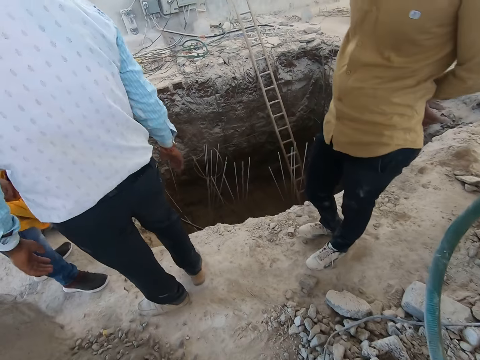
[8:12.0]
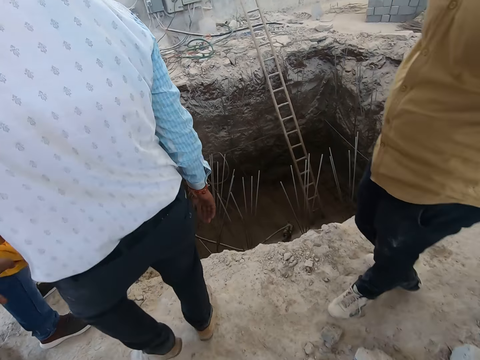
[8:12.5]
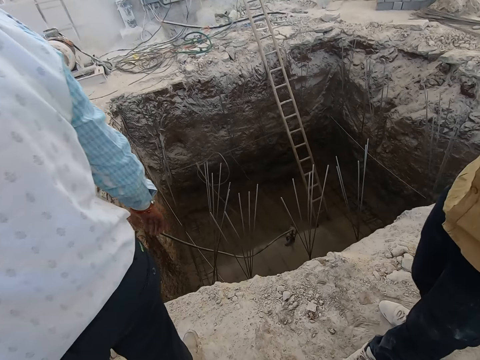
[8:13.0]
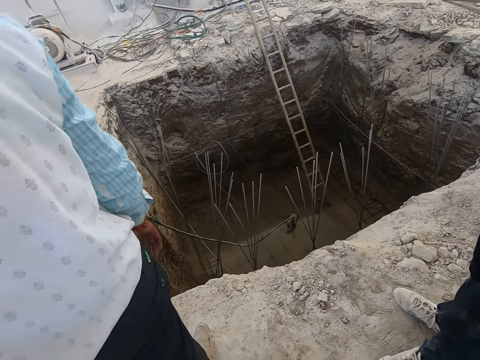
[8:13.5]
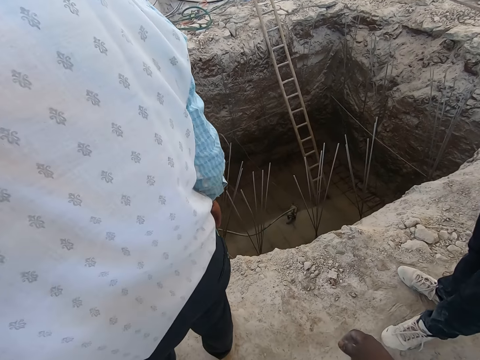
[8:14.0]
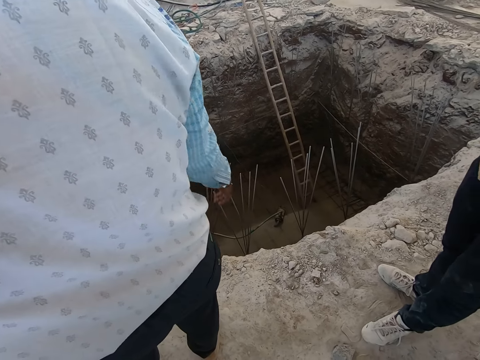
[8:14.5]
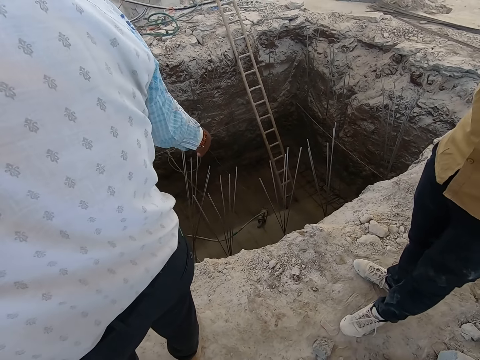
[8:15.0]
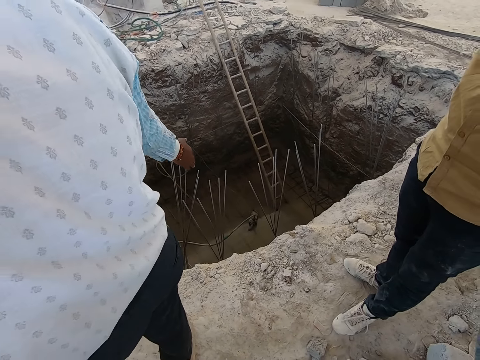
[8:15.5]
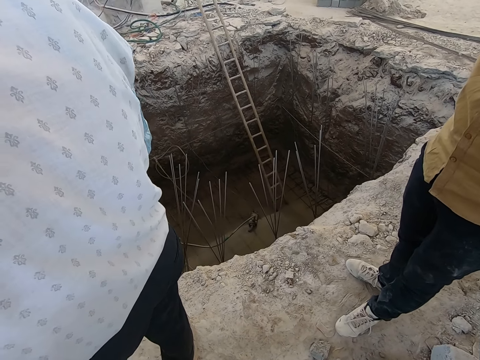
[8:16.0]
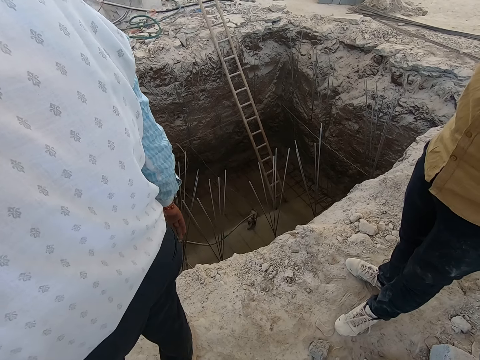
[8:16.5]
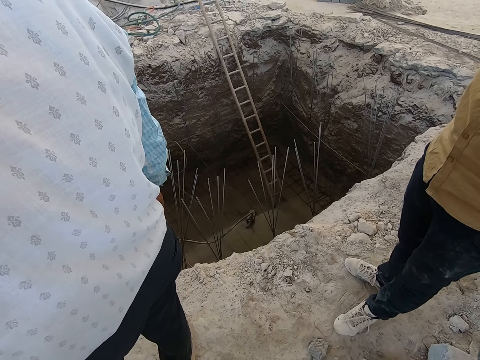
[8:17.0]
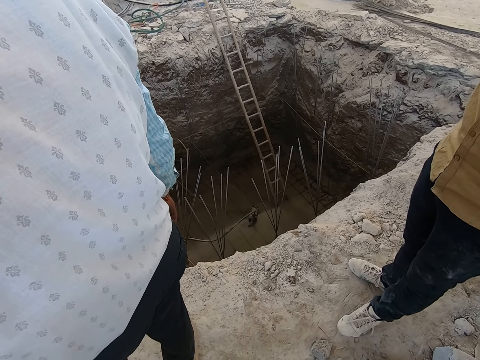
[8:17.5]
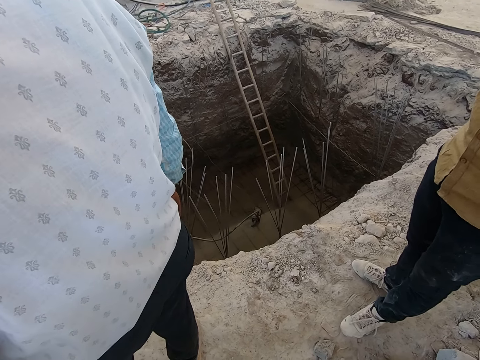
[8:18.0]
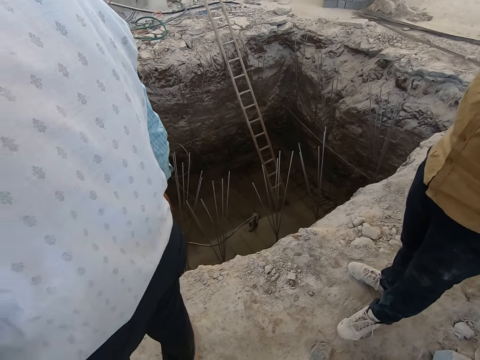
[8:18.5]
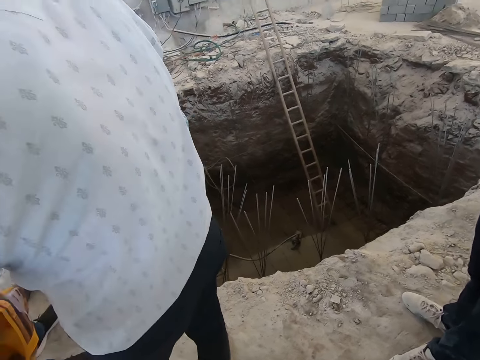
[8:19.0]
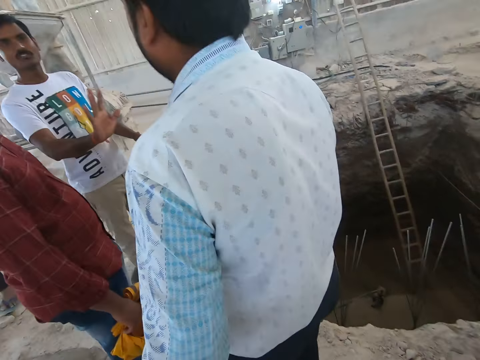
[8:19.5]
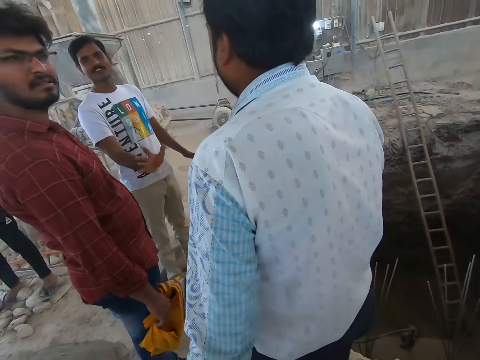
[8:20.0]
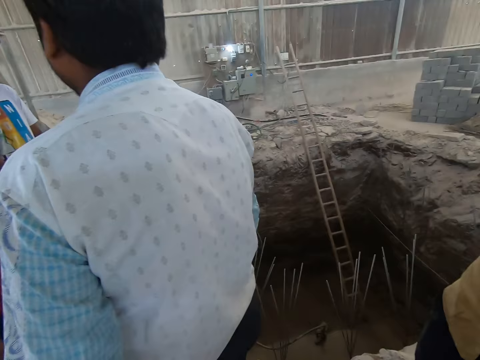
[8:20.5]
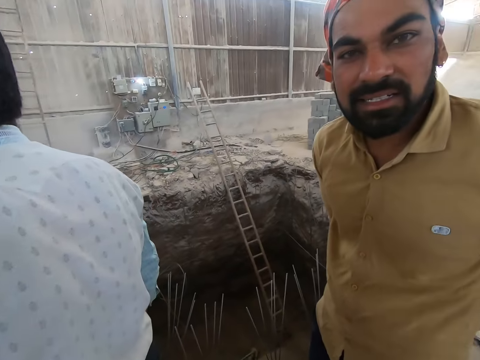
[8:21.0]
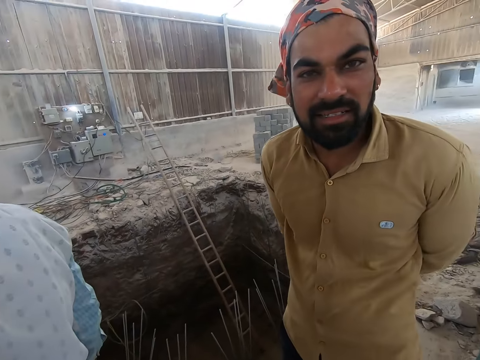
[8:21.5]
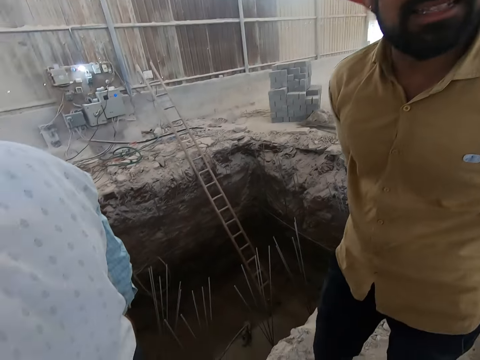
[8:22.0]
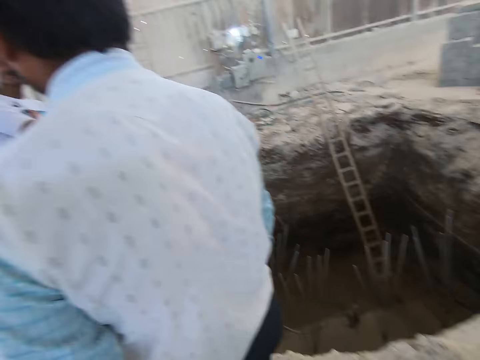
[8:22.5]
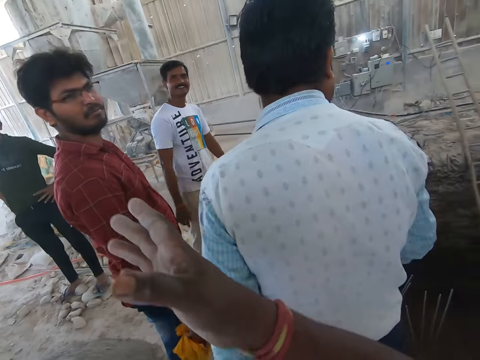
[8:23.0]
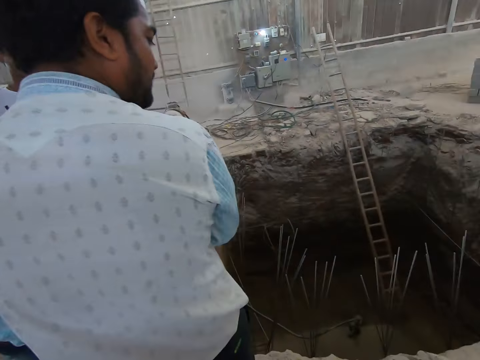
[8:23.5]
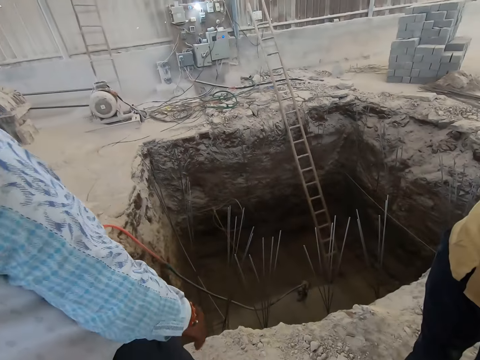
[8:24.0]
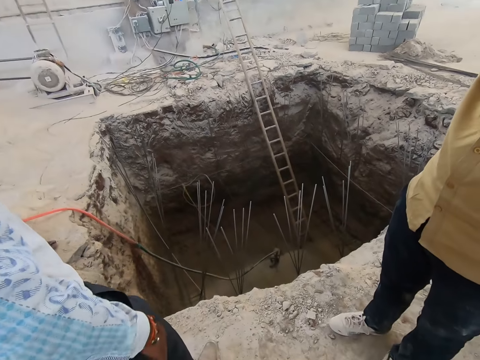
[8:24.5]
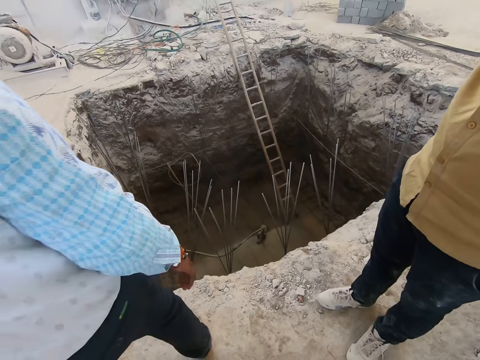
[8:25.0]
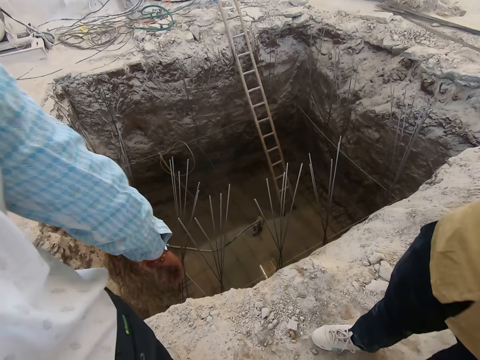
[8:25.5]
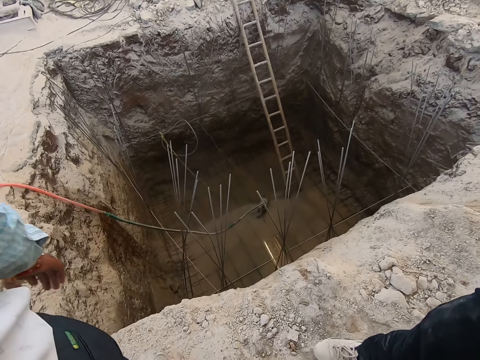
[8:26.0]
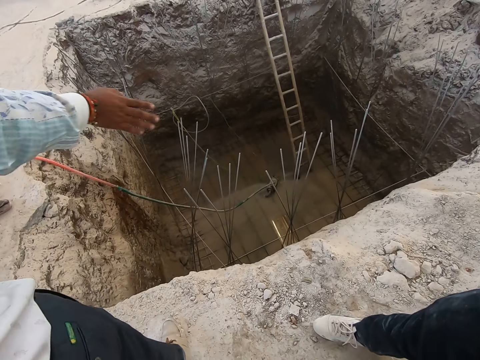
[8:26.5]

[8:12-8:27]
The camera wearer interacts with a man. They discuss with the man.

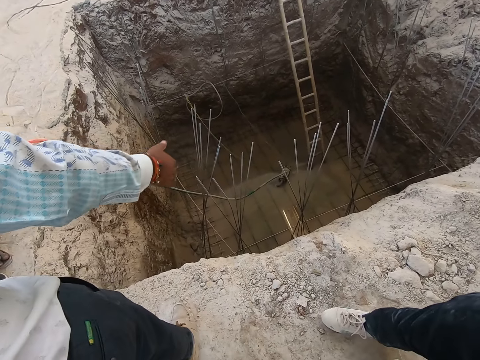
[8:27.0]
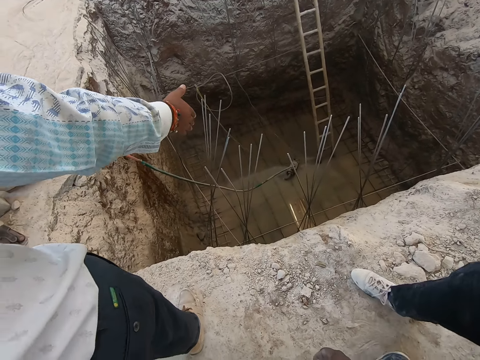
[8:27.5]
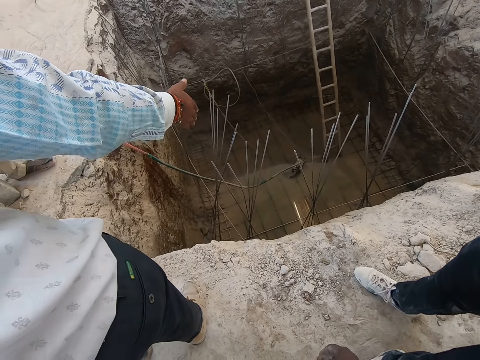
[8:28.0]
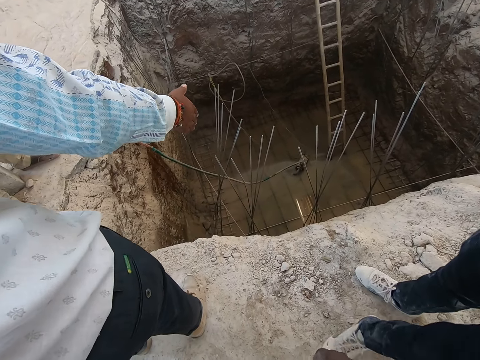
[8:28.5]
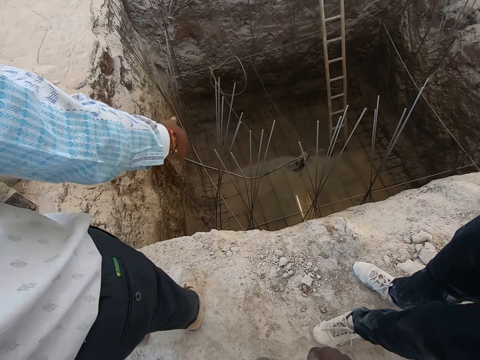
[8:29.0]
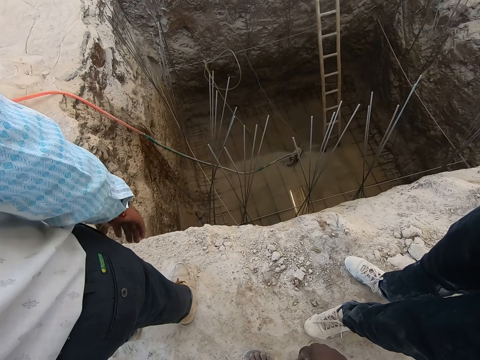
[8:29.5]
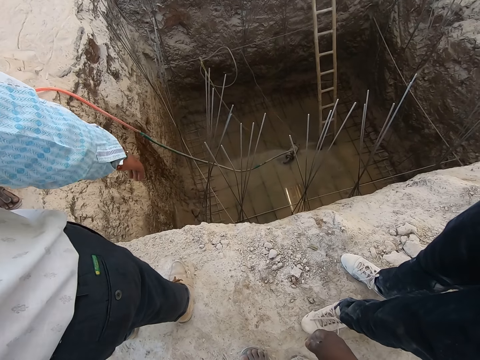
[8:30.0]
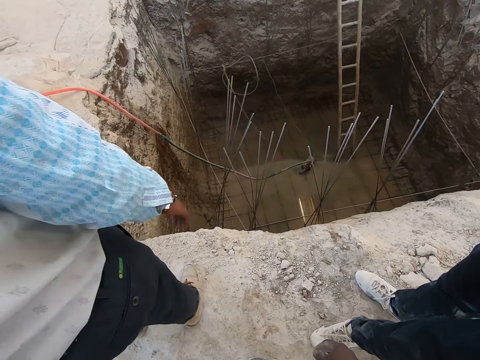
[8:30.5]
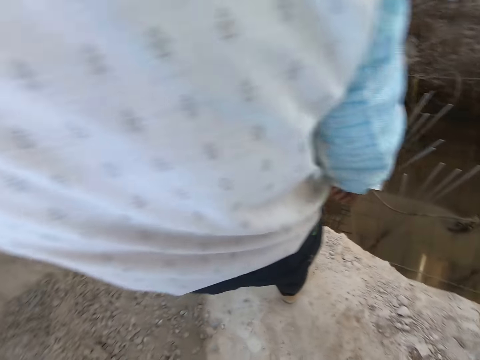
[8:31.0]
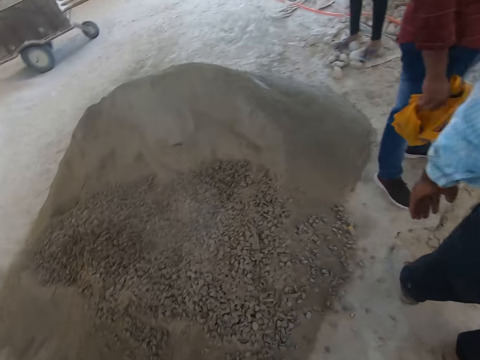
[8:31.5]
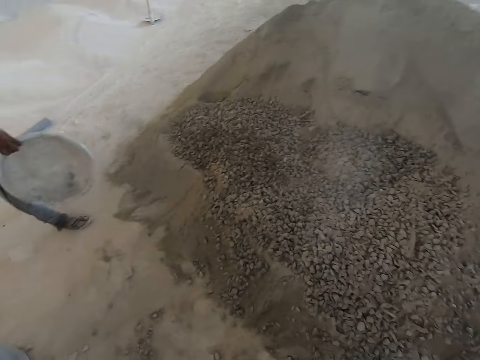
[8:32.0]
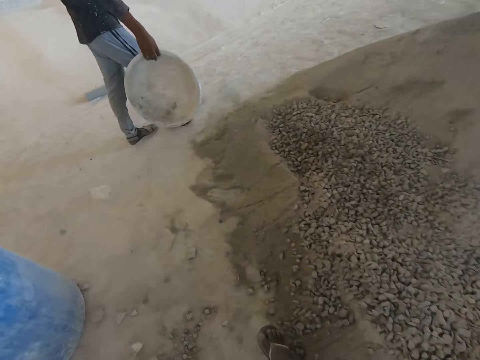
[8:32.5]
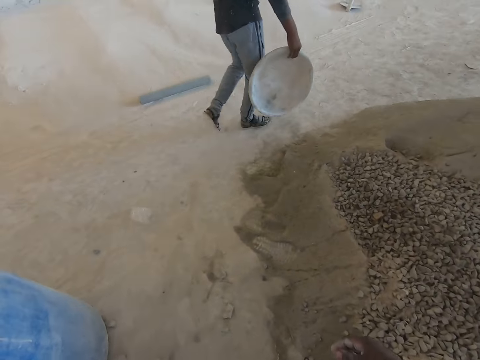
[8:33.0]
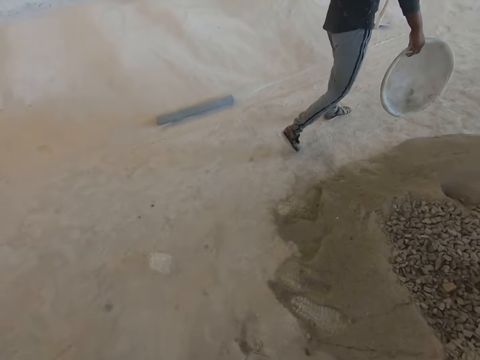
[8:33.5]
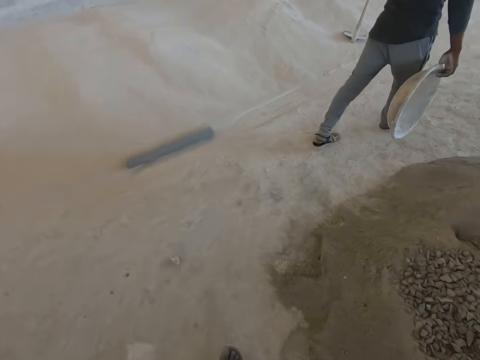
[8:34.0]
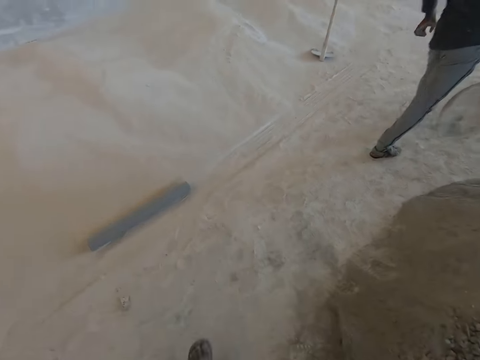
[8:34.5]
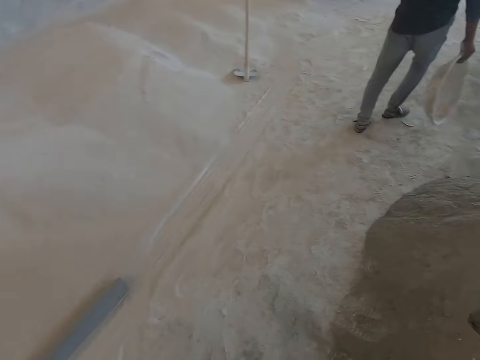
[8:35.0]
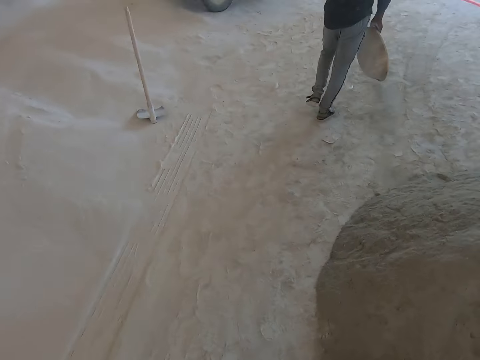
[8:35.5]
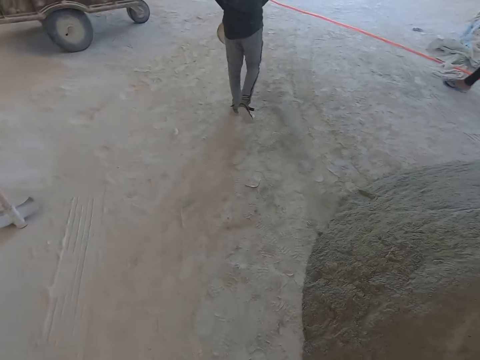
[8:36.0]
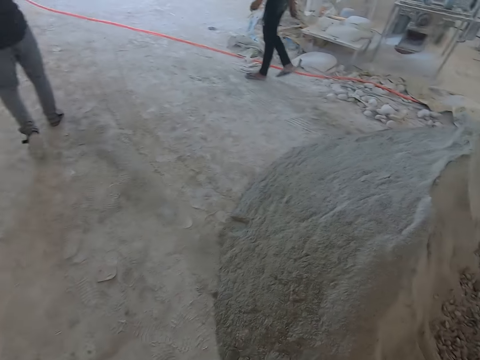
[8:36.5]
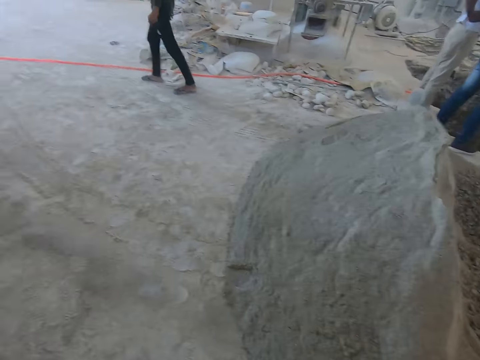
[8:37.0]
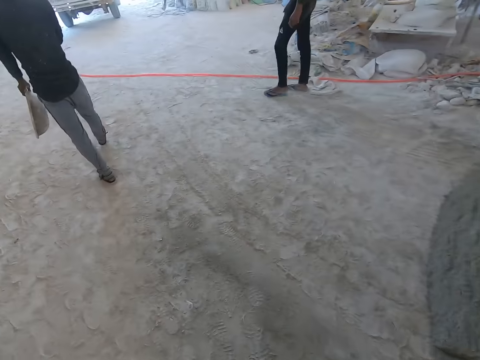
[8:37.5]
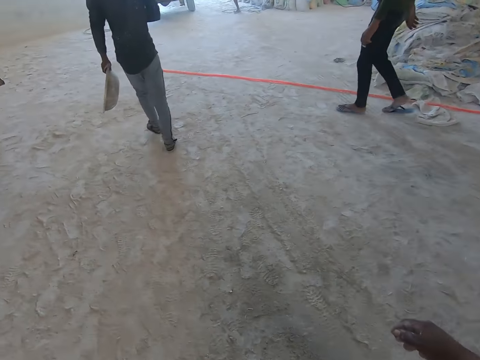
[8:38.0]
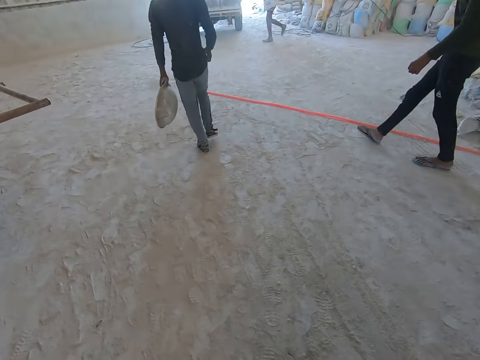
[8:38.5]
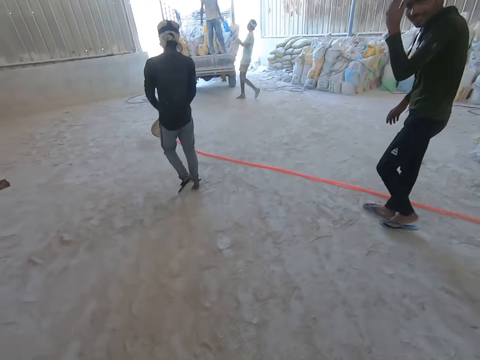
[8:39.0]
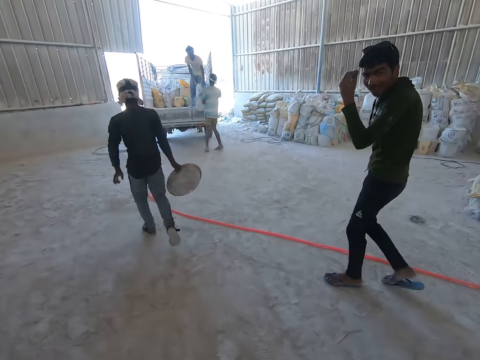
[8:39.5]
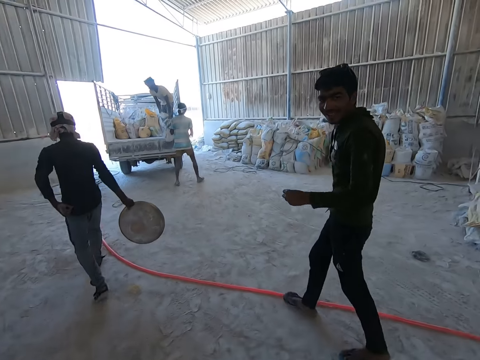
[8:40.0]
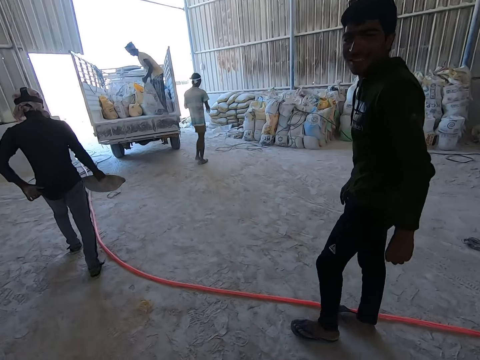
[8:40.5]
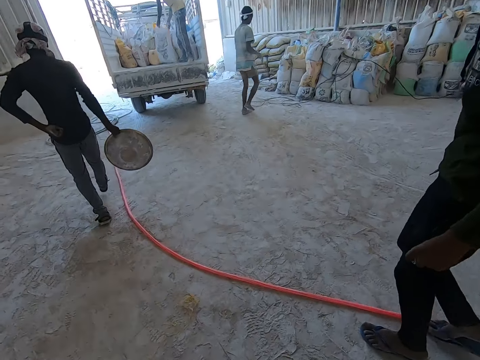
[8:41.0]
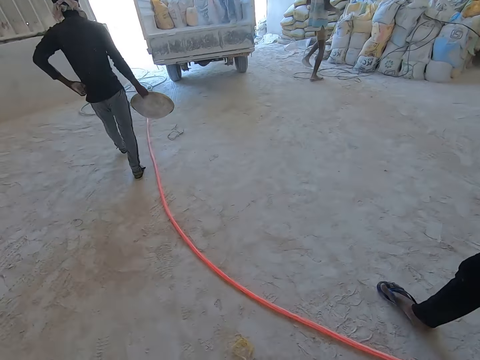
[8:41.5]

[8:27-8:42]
A man holds a bowl in his right hand. The camera wearer walks around. Another man drops a bag of cement on the truck with both hands. The camera wearer interacts with another man. They discuss with the man. Another man lifts the bag of cement from the truck with both hands, and drops the bag of cement on the truck with both hands.
